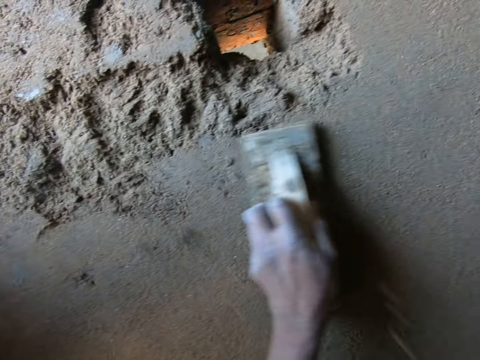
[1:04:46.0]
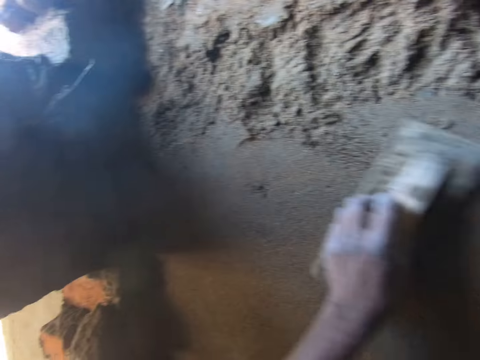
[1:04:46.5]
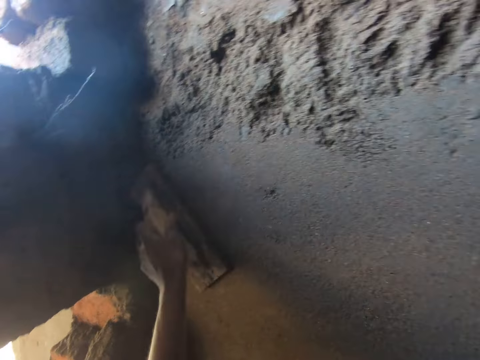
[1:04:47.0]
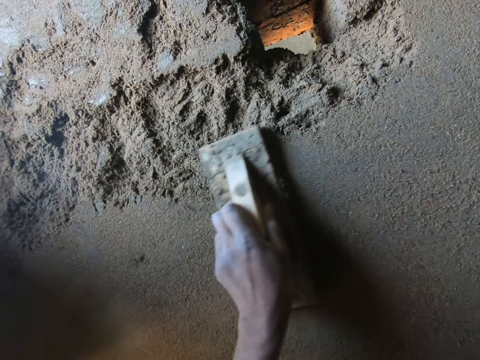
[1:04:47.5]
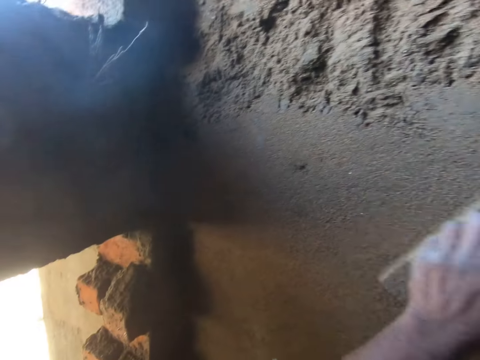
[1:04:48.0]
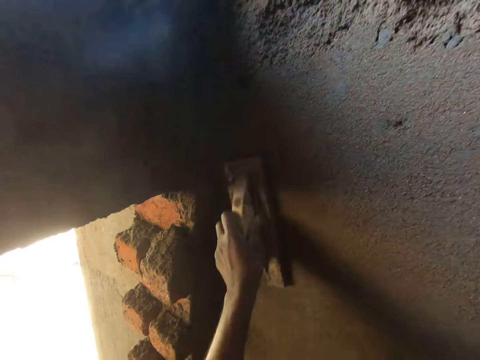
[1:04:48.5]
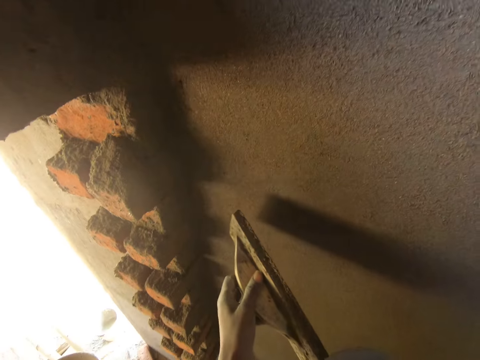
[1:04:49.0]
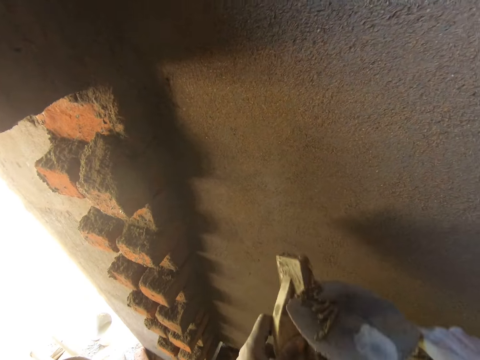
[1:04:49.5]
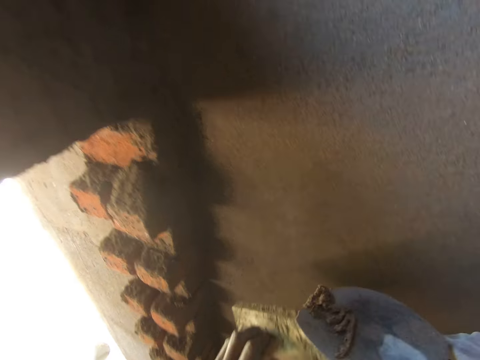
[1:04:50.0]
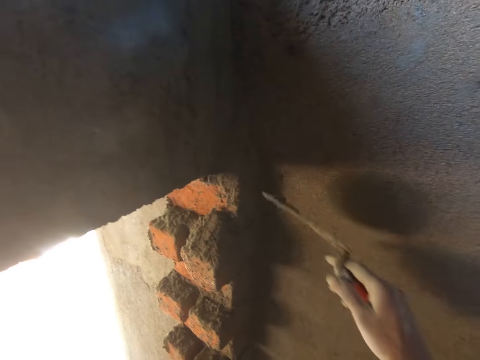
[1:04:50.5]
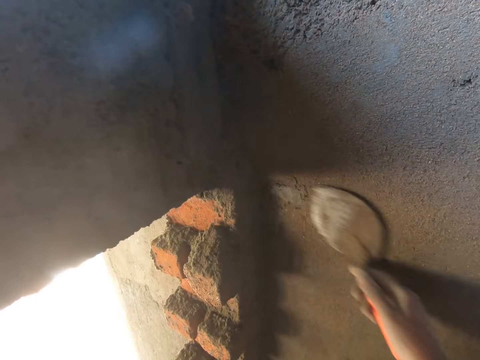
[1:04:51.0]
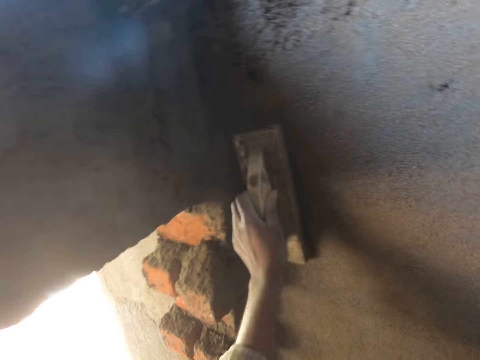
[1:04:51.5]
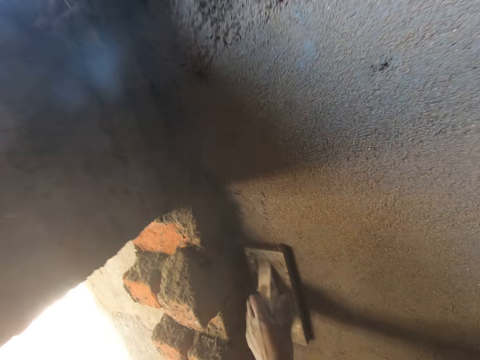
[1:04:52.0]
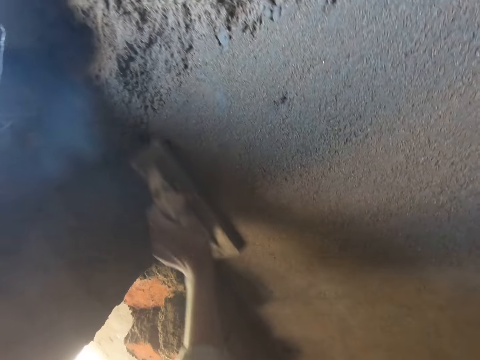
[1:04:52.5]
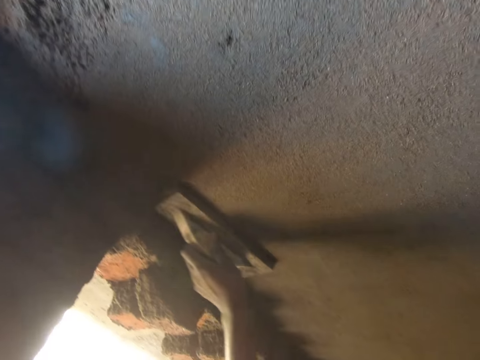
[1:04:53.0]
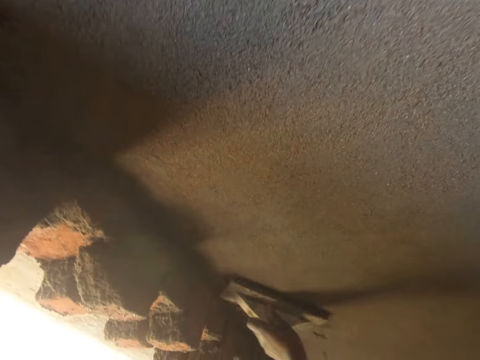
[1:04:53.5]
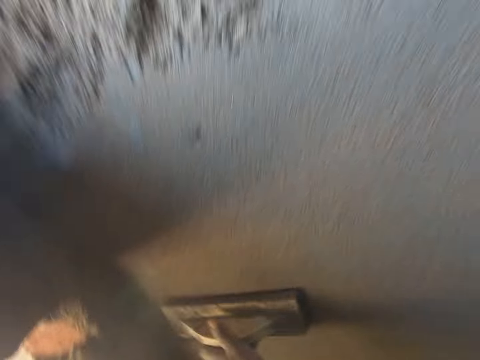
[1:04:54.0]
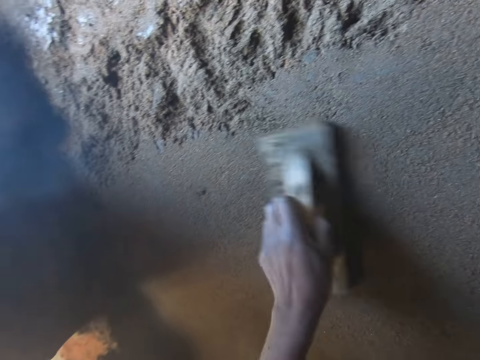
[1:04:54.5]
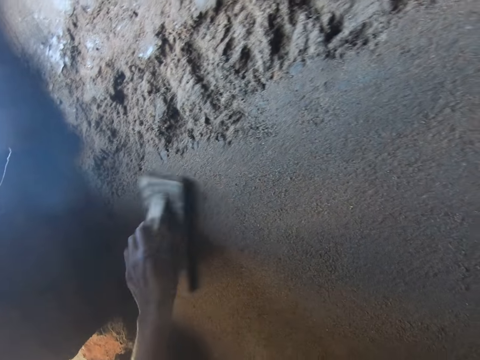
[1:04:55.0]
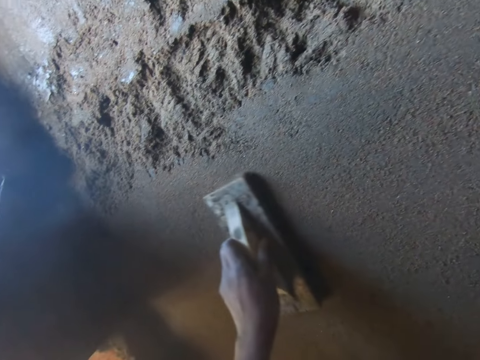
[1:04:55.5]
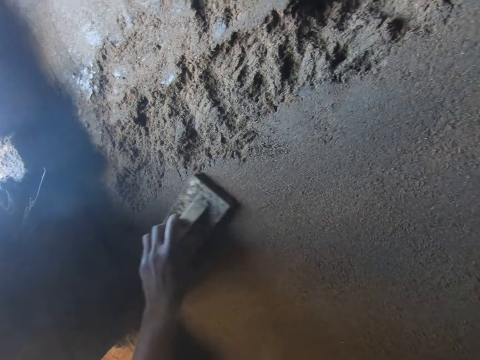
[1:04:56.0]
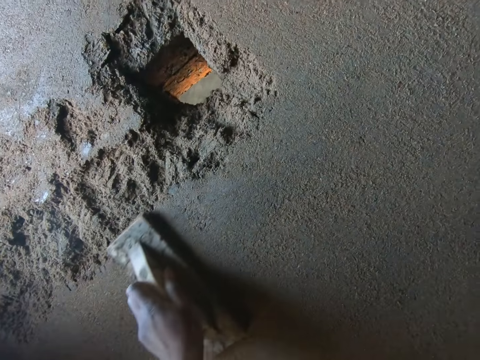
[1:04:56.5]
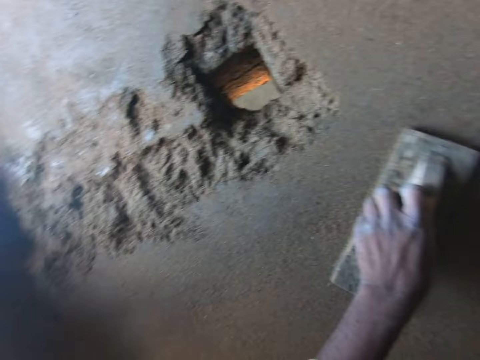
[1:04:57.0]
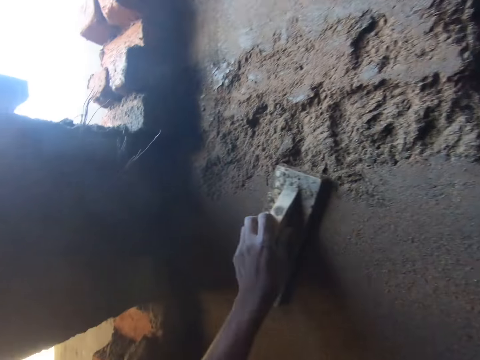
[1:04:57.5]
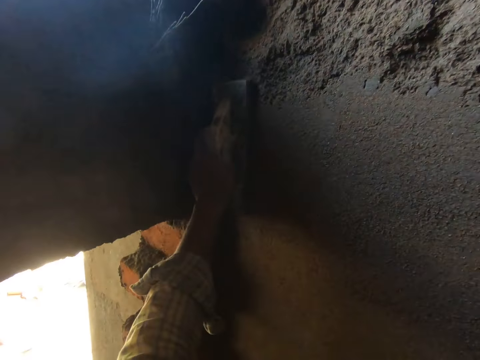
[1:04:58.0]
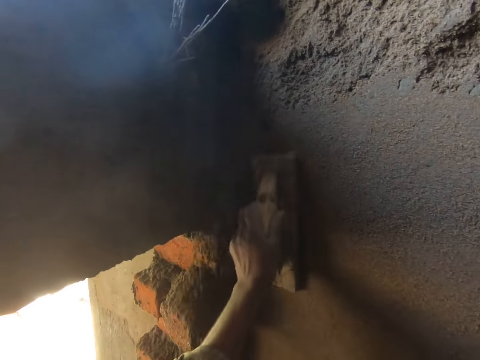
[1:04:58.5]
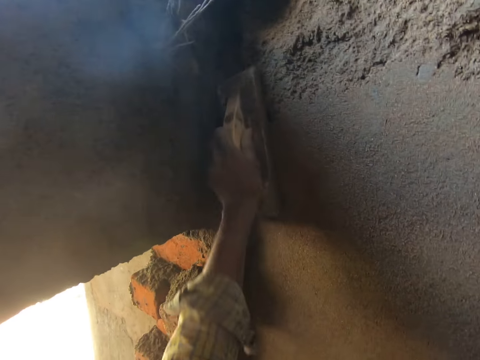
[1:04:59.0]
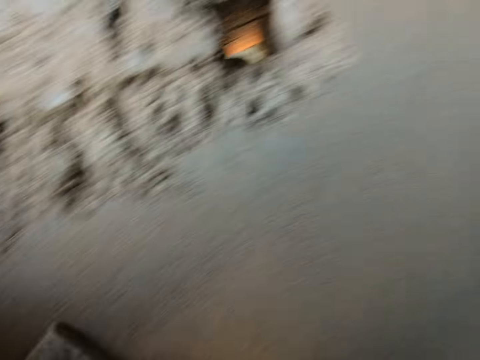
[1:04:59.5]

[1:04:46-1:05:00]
The camera wearer scrapes the hand float in his left hand with the trowel in his right hand. He plasters the wall with the trowel in his right hand. He plasters the wall with the hand float in his left hand.

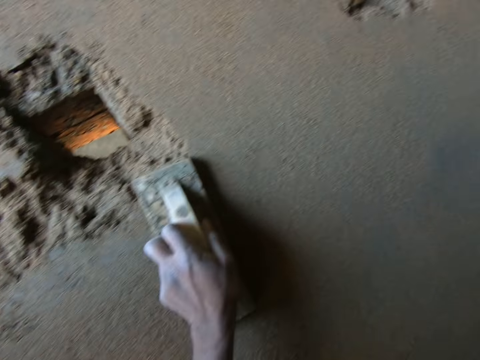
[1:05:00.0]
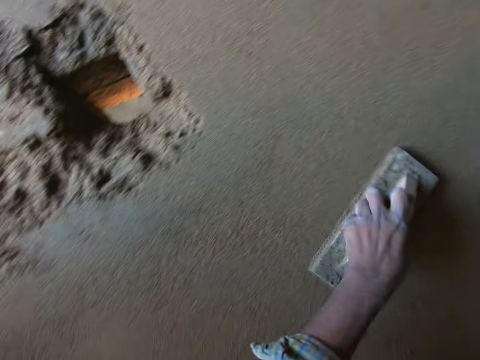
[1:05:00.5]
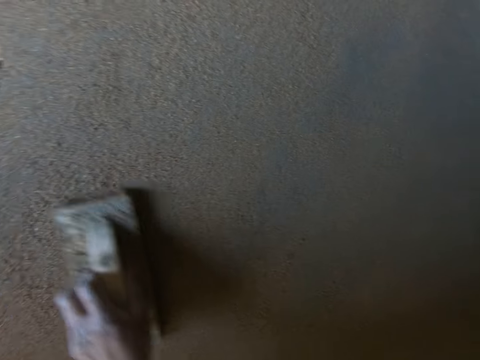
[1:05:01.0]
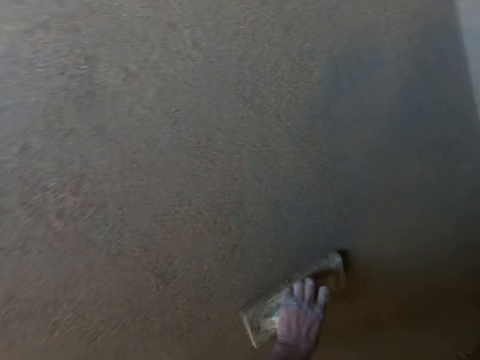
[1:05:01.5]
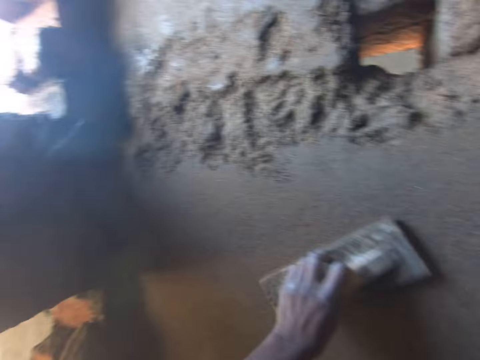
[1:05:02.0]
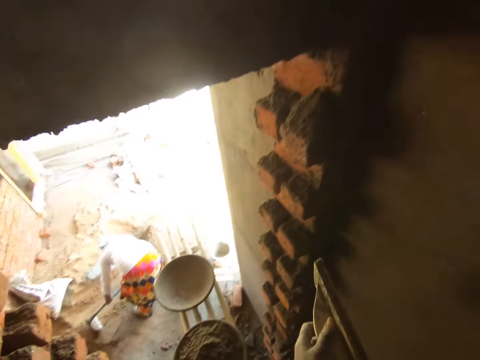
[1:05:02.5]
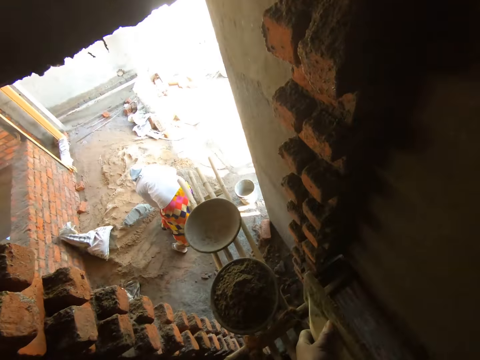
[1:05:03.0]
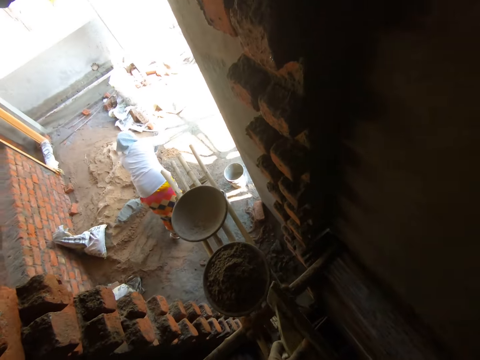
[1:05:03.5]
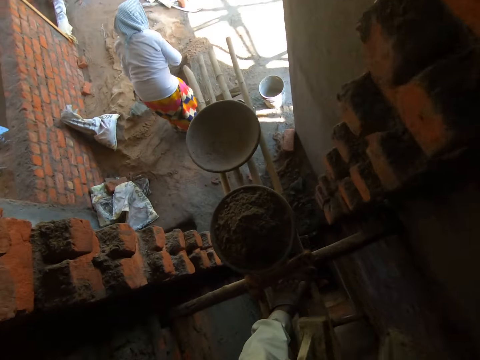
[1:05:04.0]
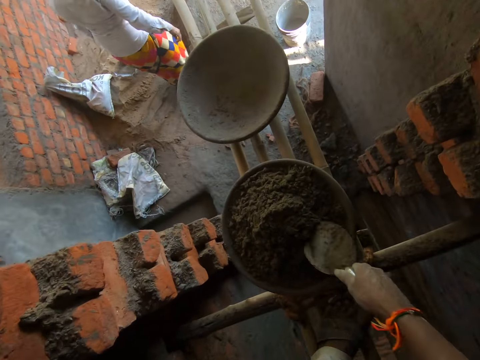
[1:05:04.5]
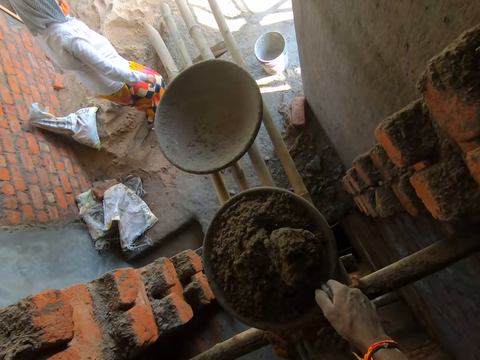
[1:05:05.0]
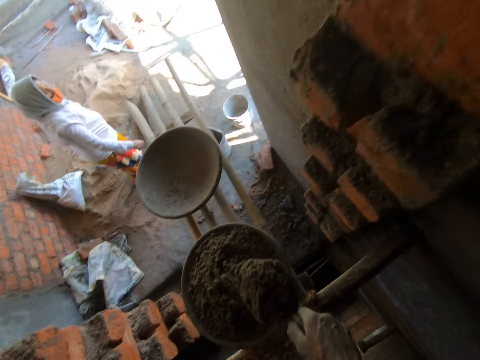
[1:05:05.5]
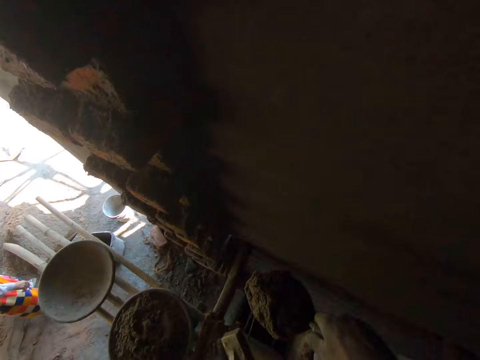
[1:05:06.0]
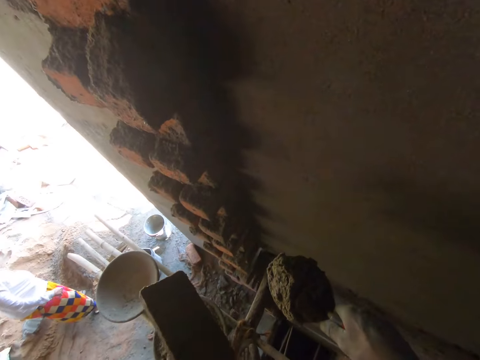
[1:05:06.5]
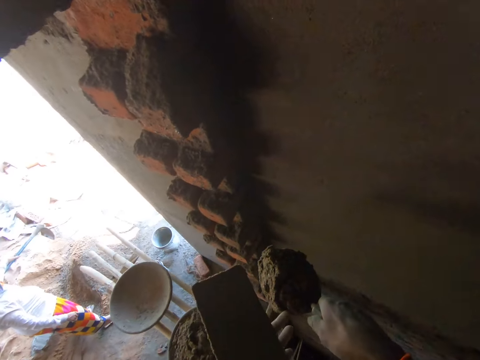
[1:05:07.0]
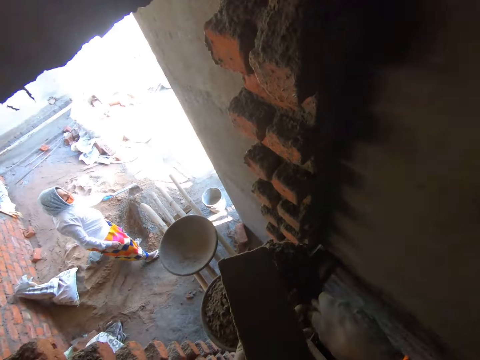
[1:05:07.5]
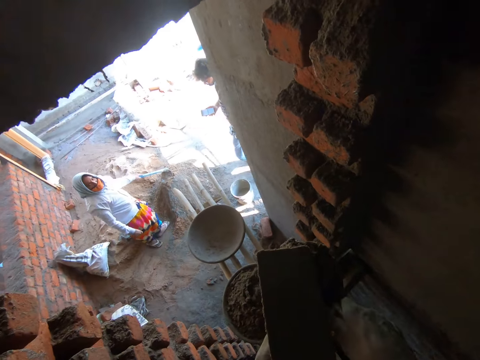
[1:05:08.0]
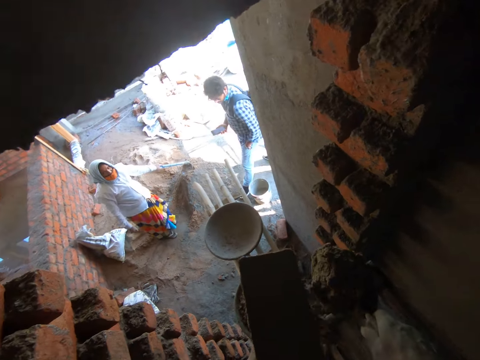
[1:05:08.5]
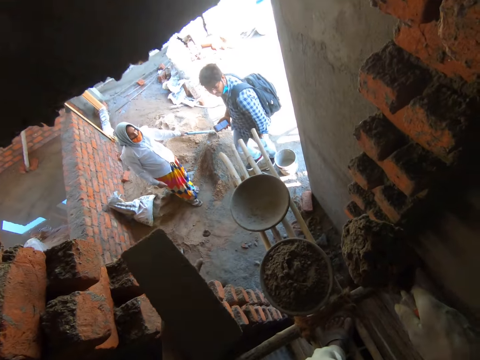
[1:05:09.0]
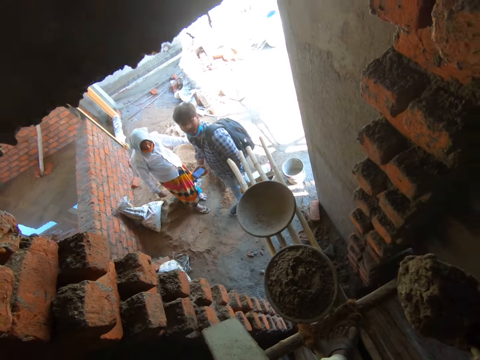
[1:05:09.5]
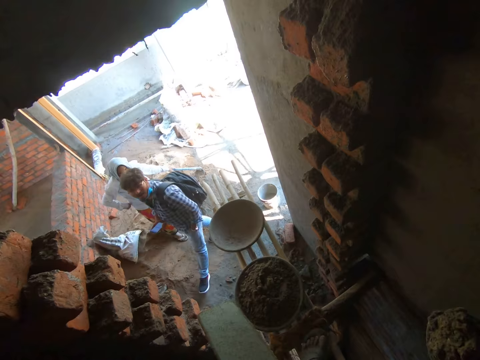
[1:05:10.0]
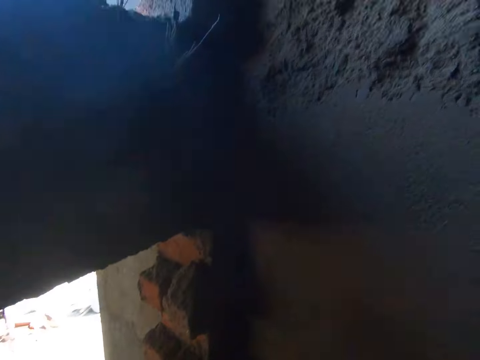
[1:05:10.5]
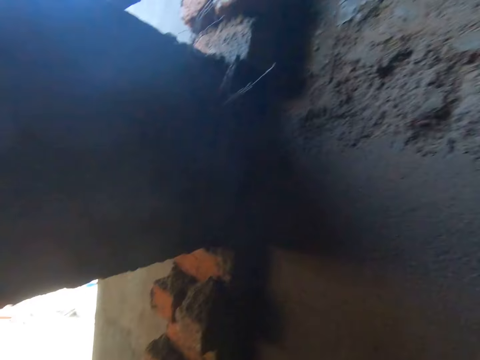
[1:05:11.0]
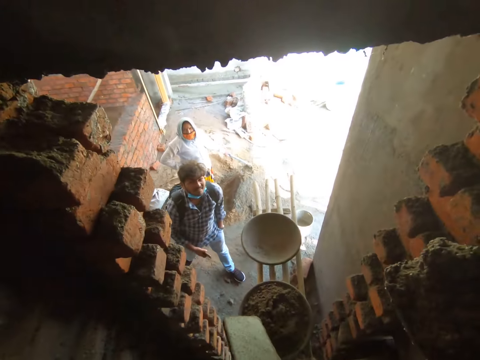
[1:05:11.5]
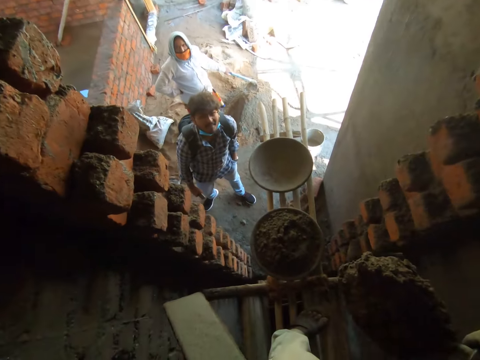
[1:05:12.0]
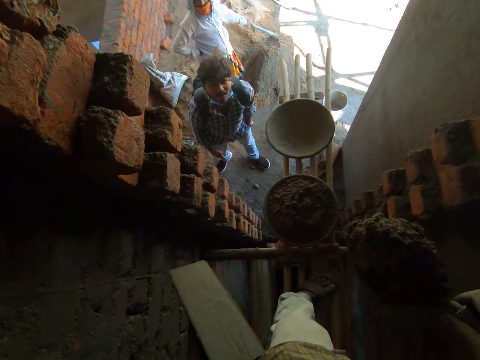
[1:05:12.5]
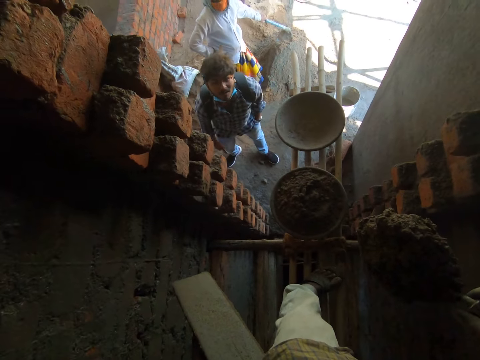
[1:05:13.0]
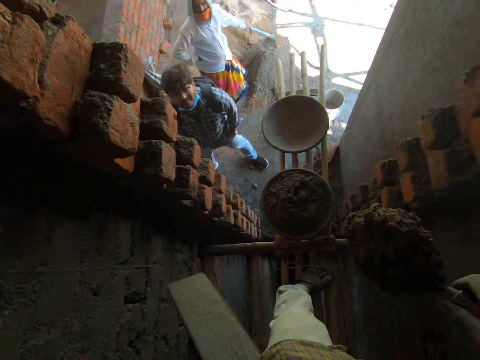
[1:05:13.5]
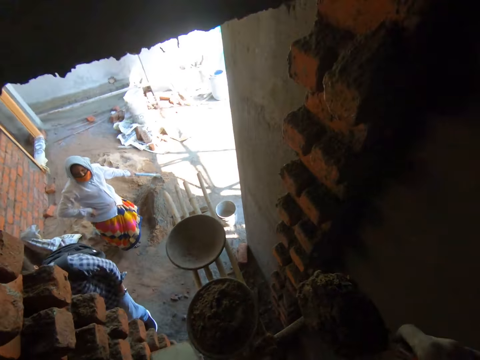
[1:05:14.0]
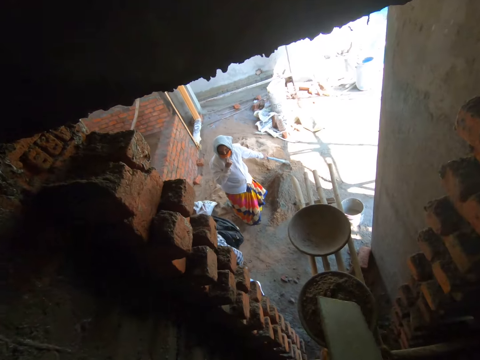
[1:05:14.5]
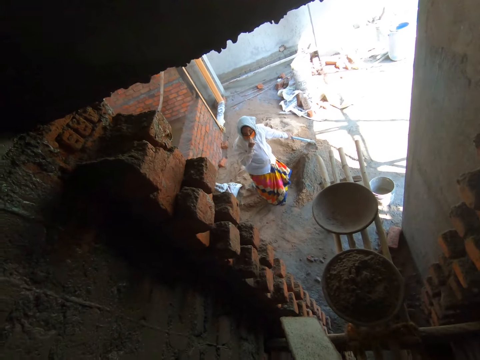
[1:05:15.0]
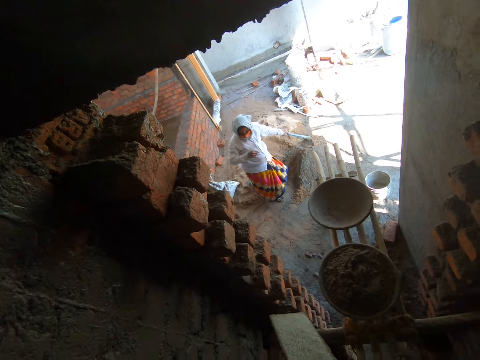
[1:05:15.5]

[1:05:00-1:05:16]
The woman digs the sand pile on the ground with a grub hoe in both hands. The camera wearer scoops some cement mortar or concrete from a head pan on the scaffold with the trowel in his right hand. The woman holds the grub hoe in her left hand. The camera wearer touches the hand trowel in his right hand with his left hand. The woman places the grub hoe in her left hand on the sand pile. A man holds a phone in his right hand. The camera wearer holds the concrete with the wooden float and throws the concrete away. The man interacts with the camera wearer. The camera wearer holds the concrete. The woman touches a face mask on her face with her right hand.
